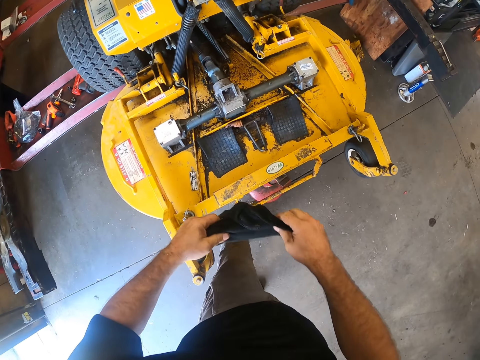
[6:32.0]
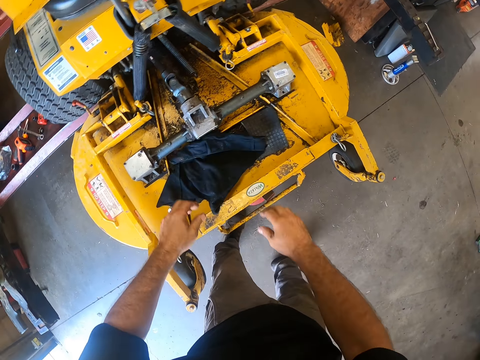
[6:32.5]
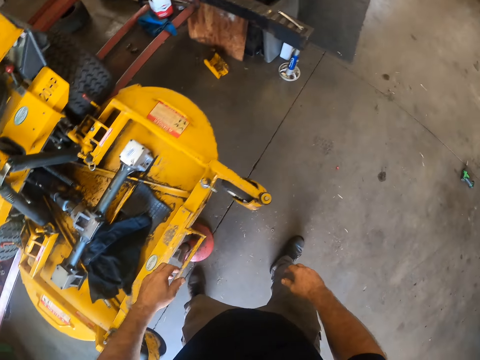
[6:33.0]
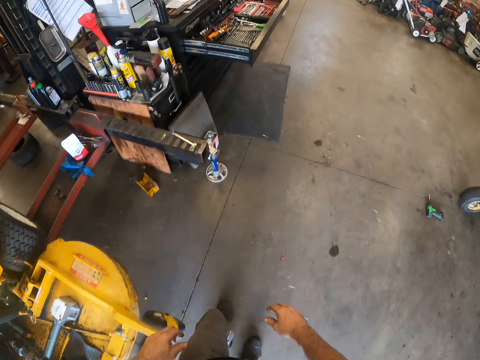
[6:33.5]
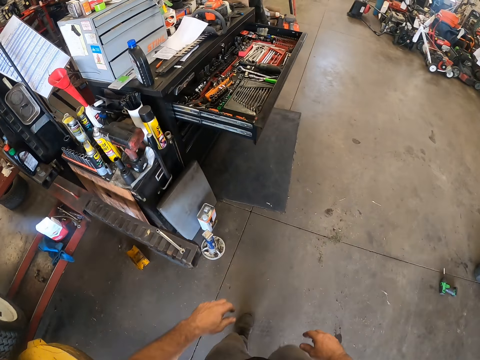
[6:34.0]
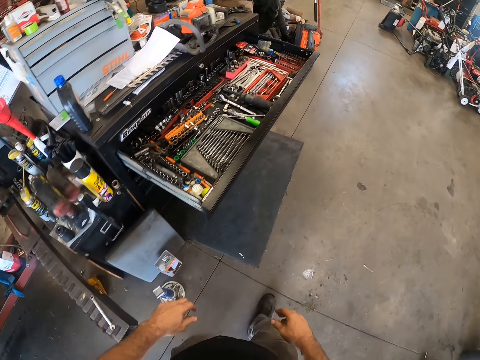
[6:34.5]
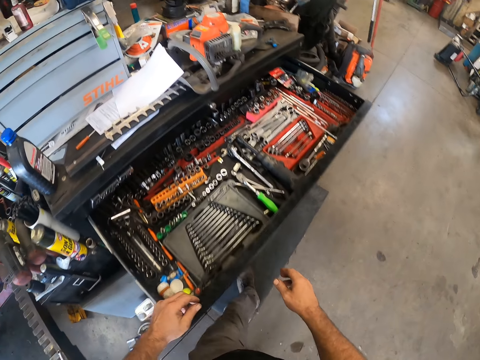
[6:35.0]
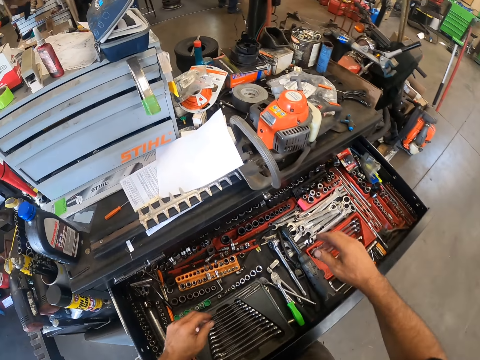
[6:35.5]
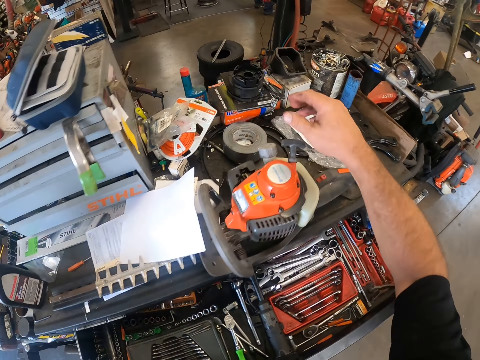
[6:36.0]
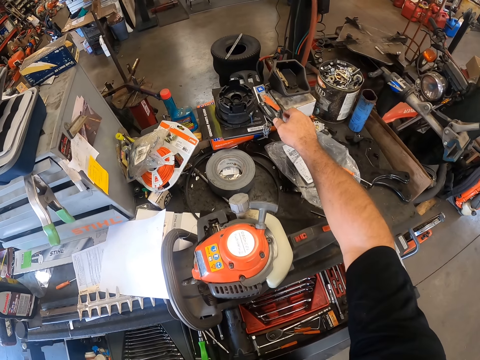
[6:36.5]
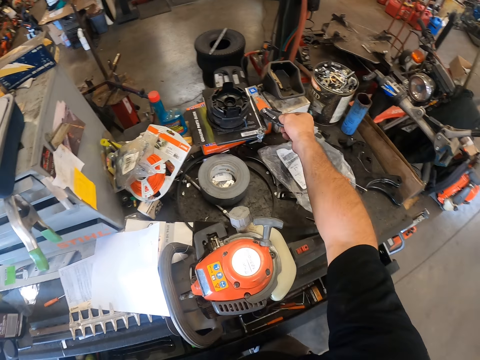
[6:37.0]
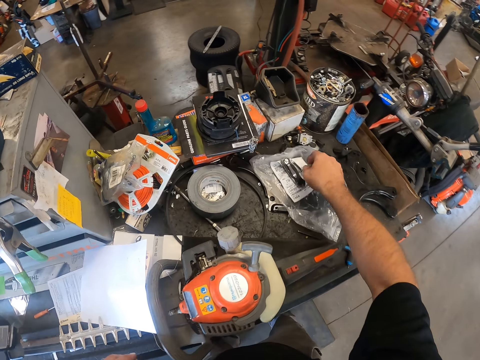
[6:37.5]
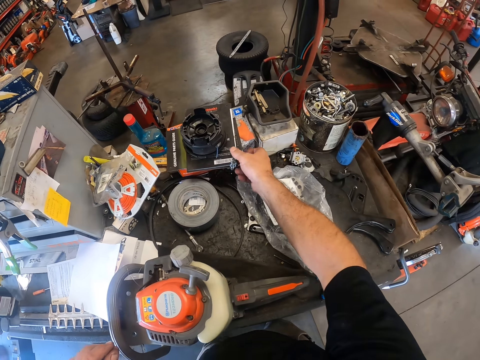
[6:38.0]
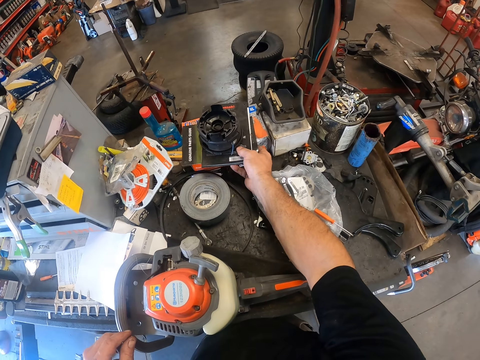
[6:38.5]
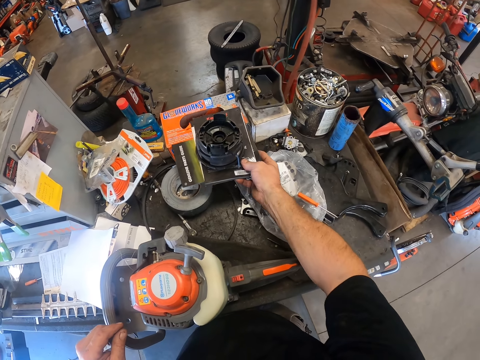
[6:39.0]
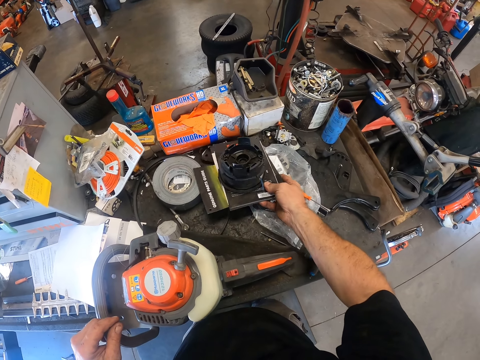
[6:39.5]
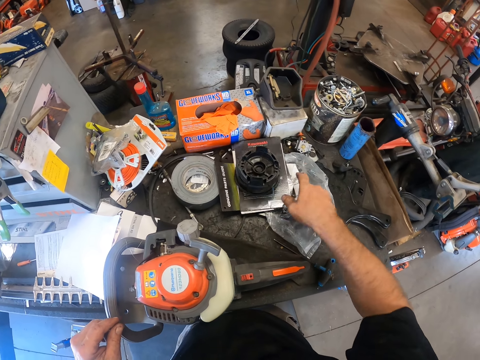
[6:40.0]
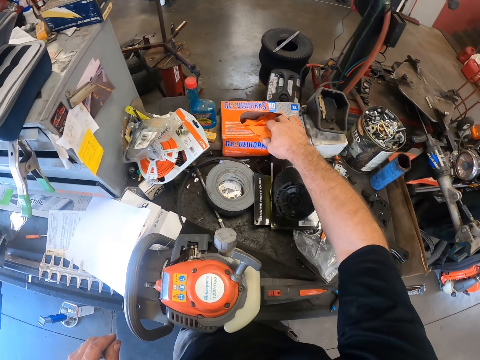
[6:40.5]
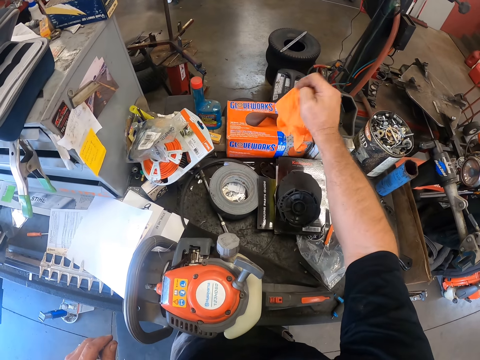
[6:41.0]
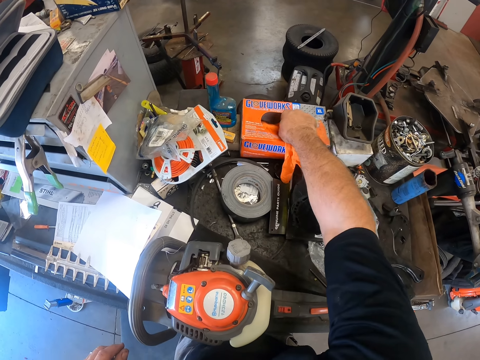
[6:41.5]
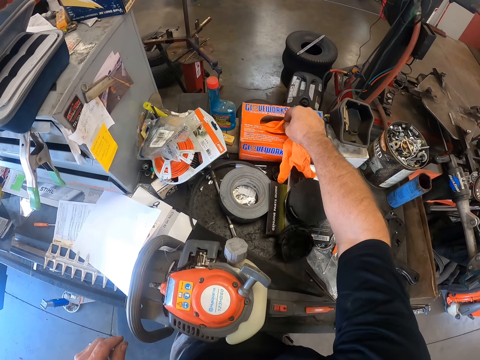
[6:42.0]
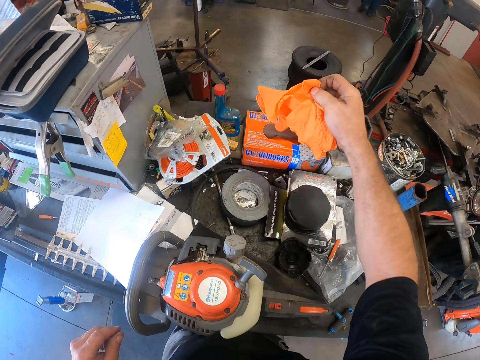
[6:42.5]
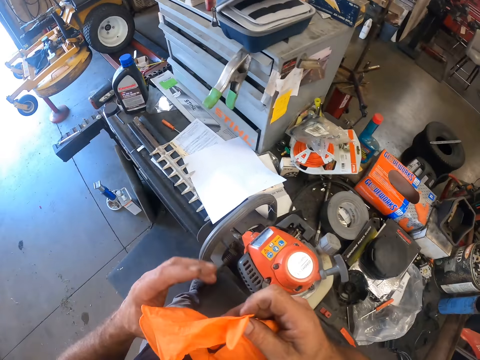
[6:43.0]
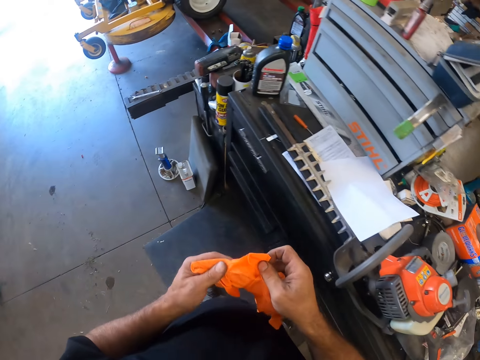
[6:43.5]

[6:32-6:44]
The camera wearer drops the piece of cloth on the lawnmower deck with both hands. He walks in the workshop. He moves grips on the table. He moves a book on the table. He picks a pair of latex gloves from a cardboard box on a chest of drawers with his right hand. He walks in the workshop.

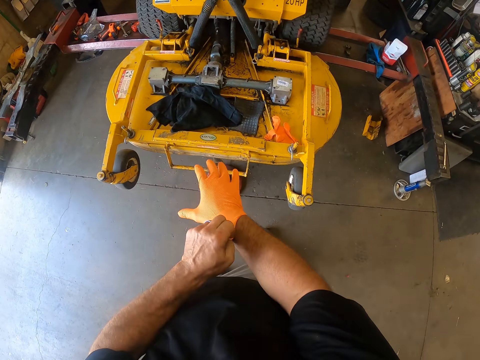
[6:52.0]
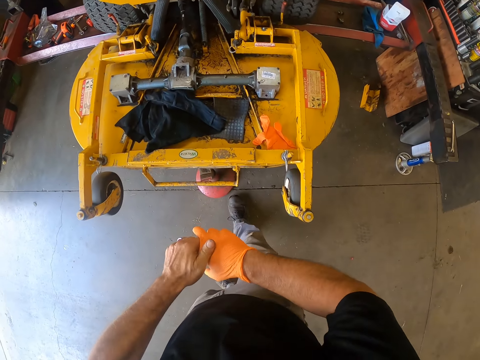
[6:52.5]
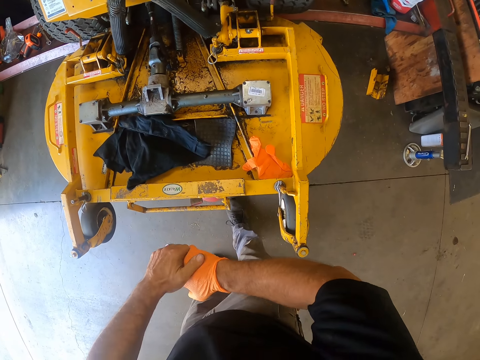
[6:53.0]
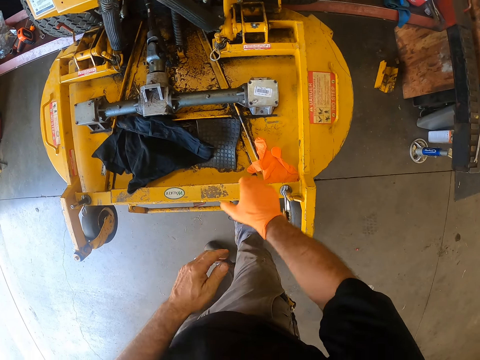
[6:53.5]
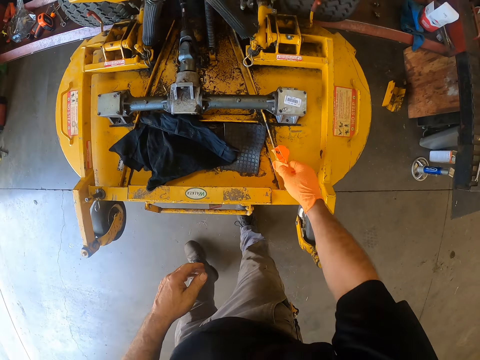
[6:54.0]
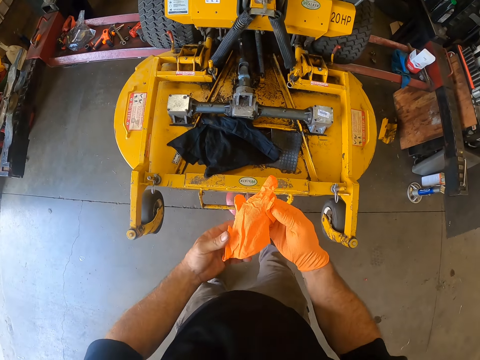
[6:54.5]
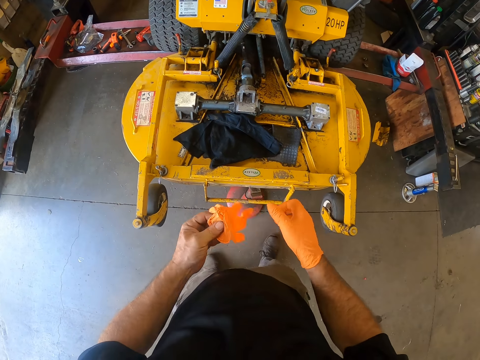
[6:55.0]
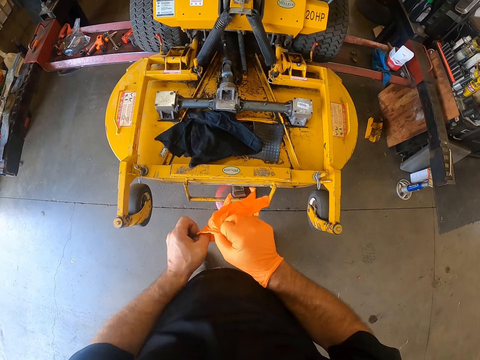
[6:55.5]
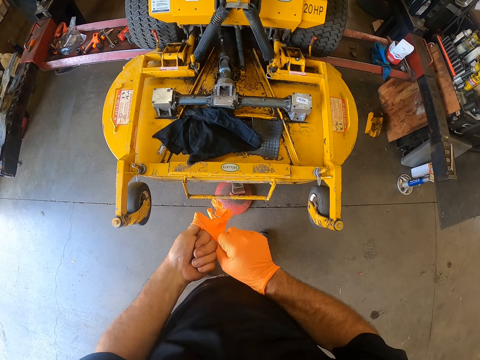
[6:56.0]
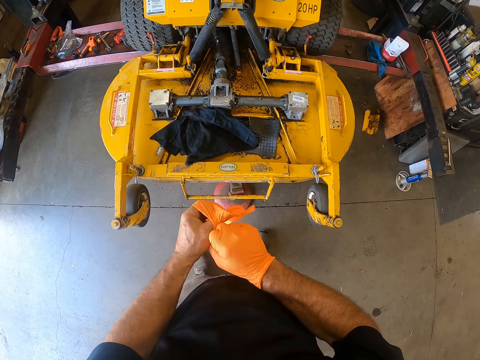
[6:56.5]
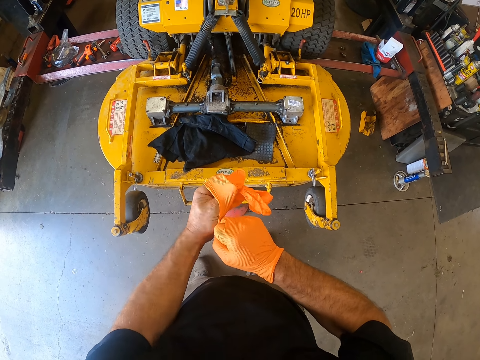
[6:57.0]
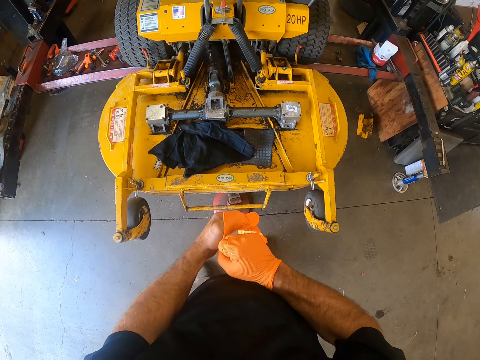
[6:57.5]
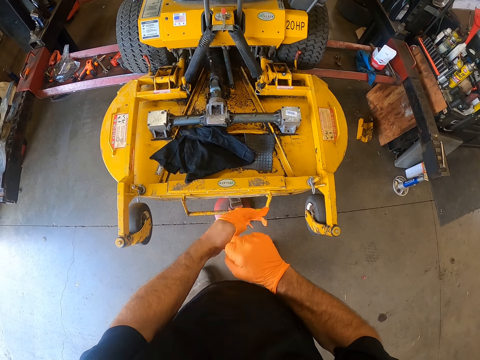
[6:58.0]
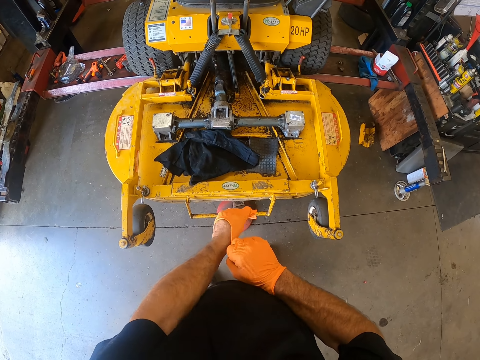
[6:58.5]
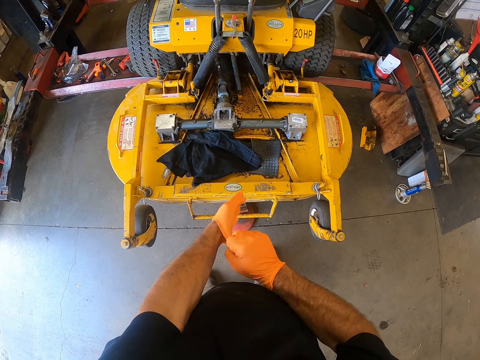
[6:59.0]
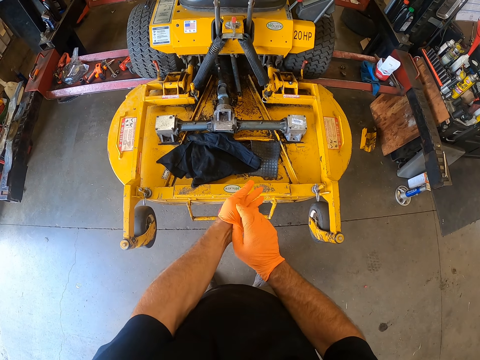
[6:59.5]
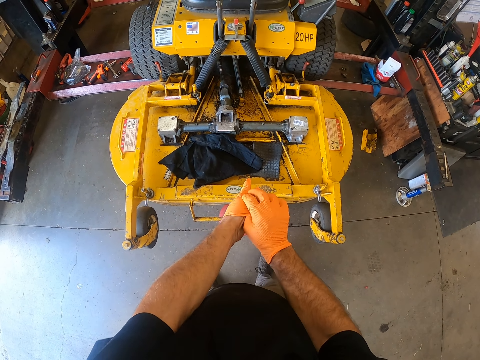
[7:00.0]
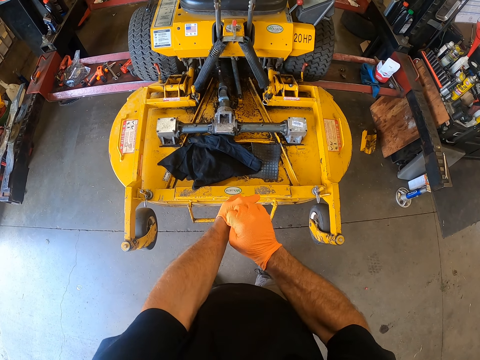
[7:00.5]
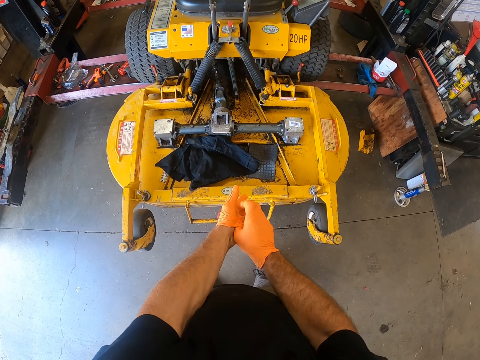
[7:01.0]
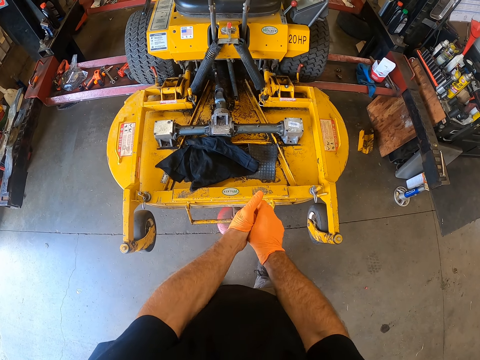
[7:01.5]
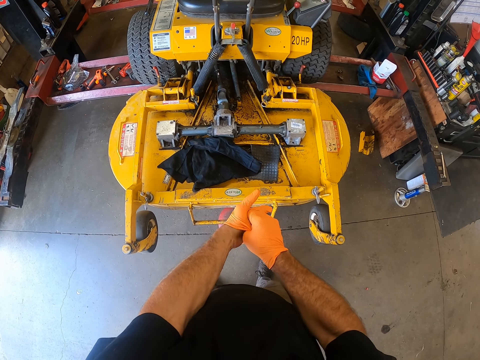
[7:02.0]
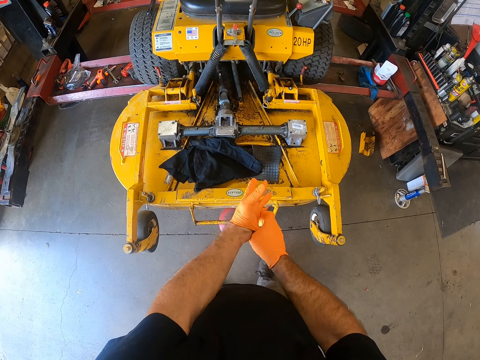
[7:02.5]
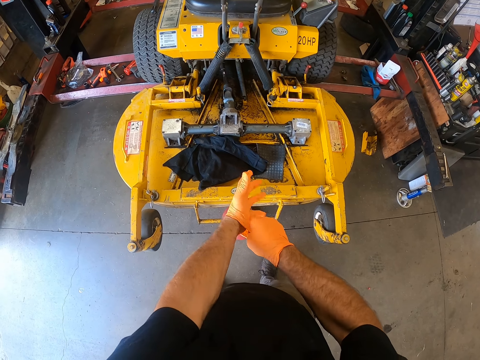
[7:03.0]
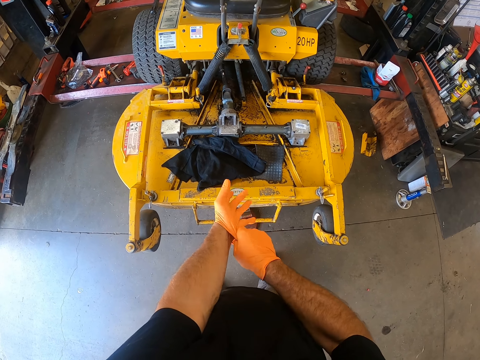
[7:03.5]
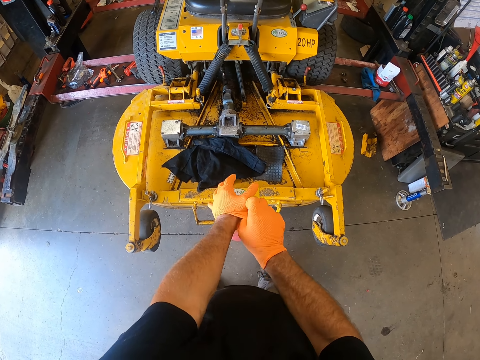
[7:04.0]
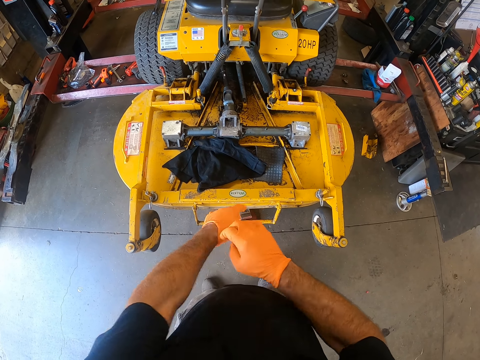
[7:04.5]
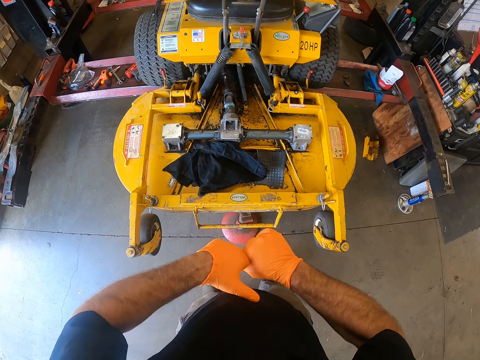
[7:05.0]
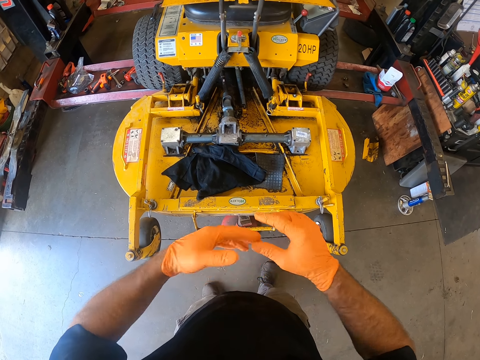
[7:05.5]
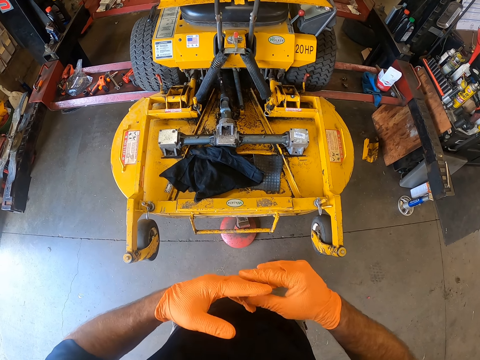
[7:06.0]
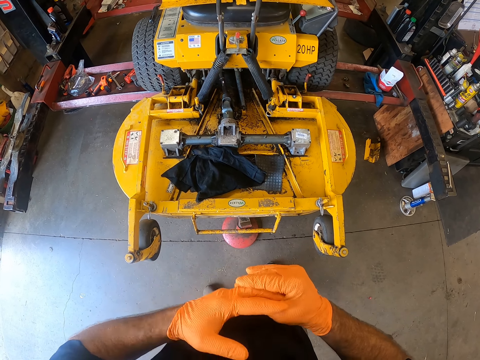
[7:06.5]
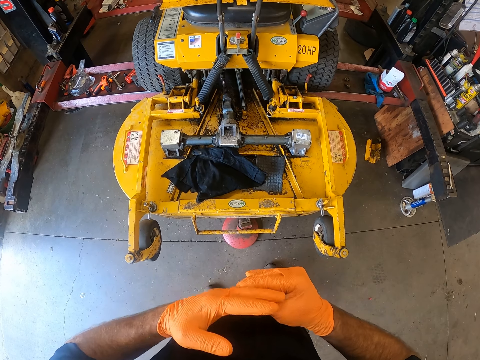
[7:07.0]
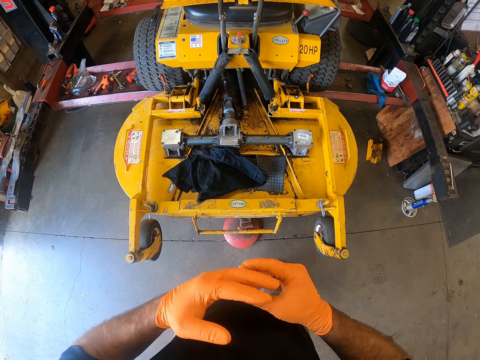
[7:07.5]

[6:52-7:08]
The camera wearer picks the glove from the lawnmower deck with his right hand. He wears the glove on his left hand.
